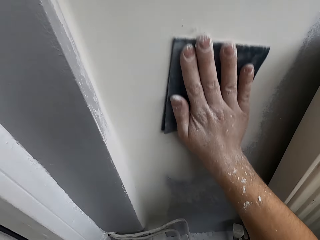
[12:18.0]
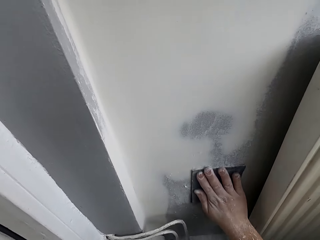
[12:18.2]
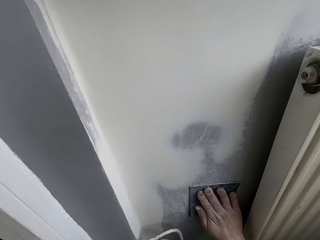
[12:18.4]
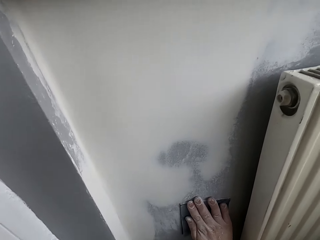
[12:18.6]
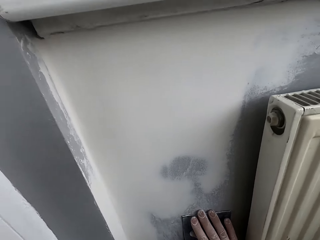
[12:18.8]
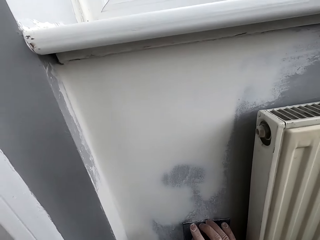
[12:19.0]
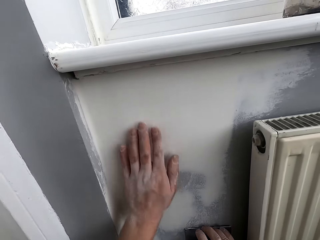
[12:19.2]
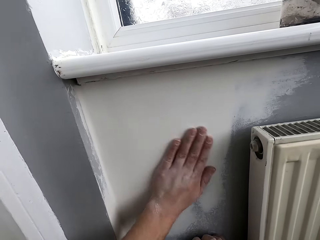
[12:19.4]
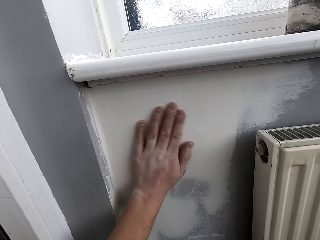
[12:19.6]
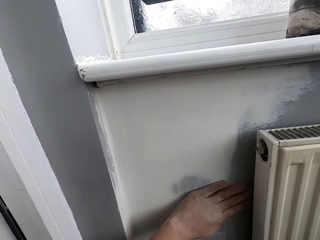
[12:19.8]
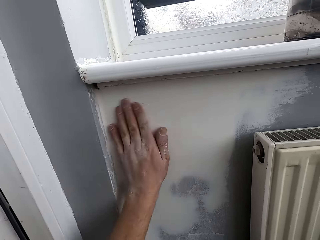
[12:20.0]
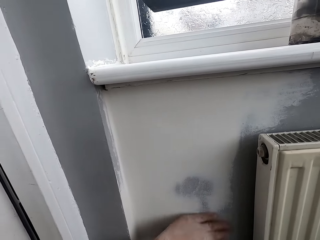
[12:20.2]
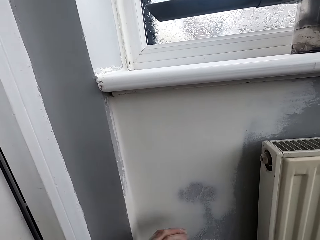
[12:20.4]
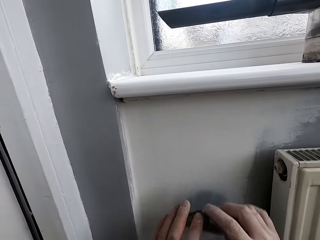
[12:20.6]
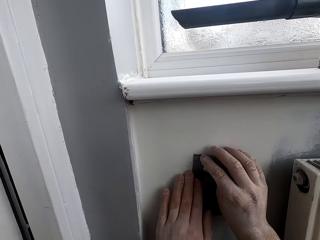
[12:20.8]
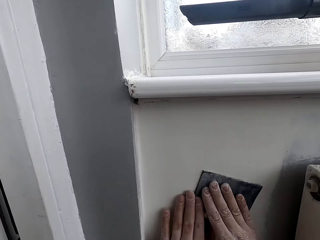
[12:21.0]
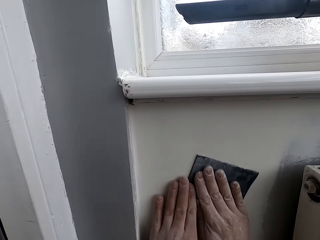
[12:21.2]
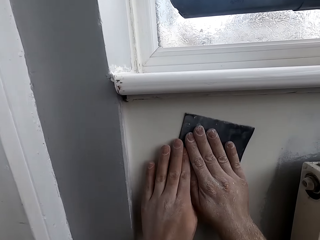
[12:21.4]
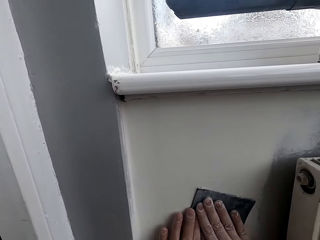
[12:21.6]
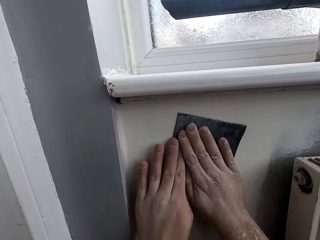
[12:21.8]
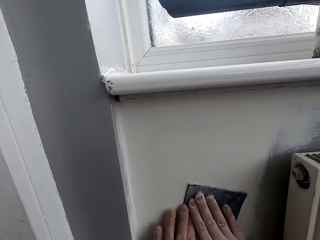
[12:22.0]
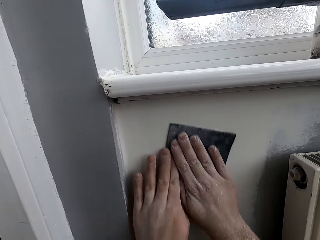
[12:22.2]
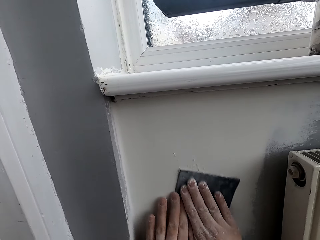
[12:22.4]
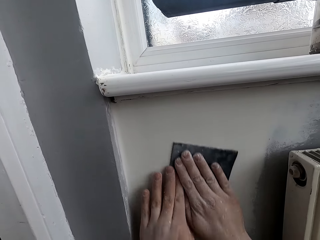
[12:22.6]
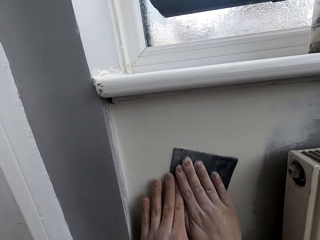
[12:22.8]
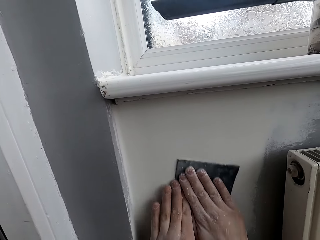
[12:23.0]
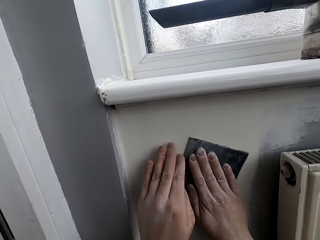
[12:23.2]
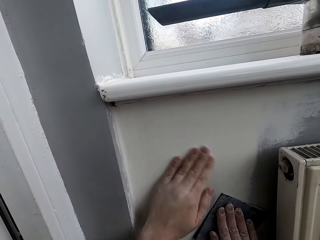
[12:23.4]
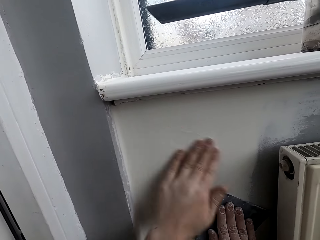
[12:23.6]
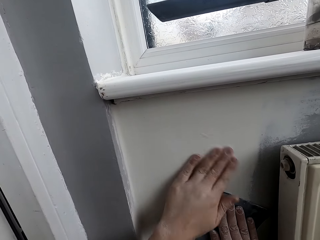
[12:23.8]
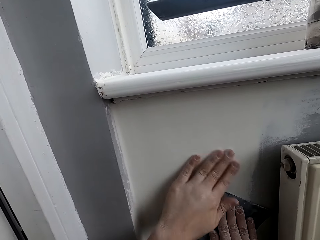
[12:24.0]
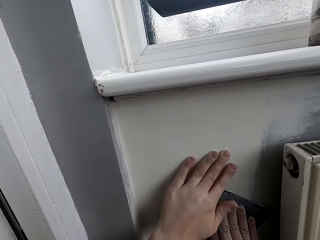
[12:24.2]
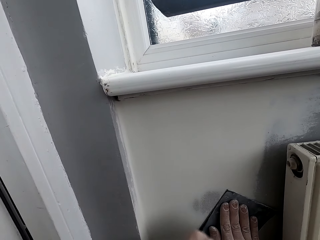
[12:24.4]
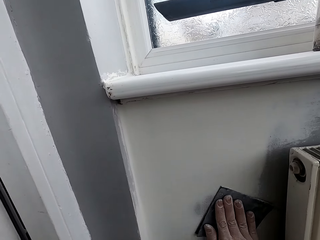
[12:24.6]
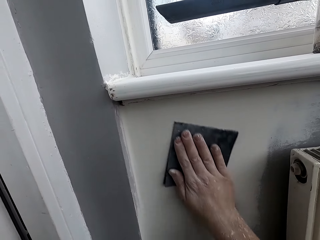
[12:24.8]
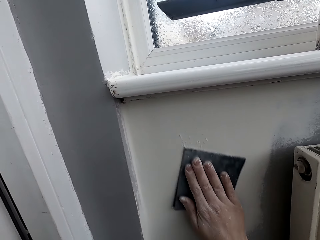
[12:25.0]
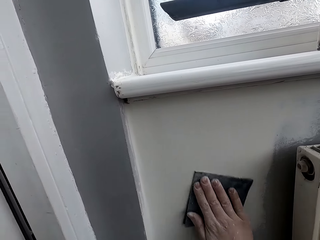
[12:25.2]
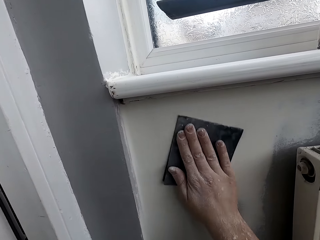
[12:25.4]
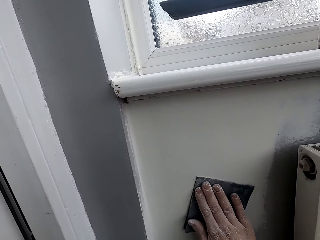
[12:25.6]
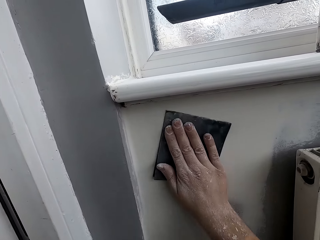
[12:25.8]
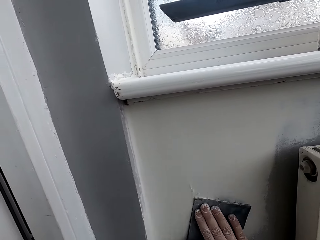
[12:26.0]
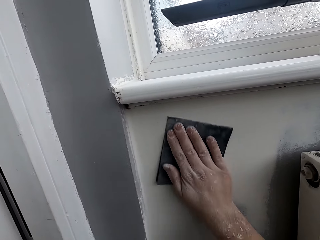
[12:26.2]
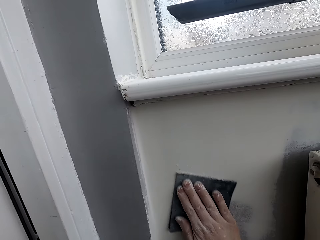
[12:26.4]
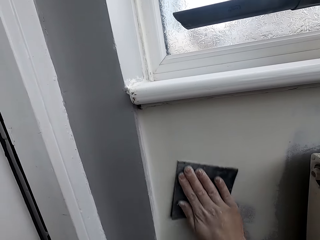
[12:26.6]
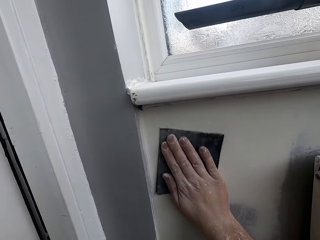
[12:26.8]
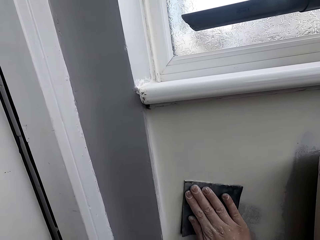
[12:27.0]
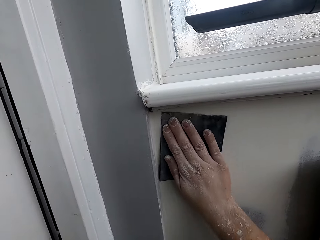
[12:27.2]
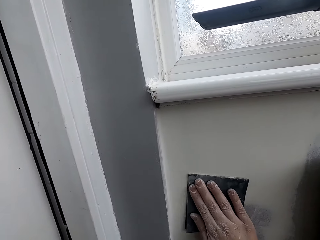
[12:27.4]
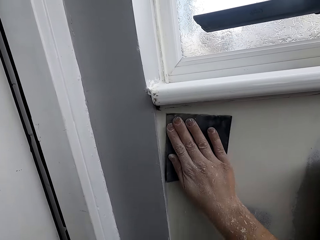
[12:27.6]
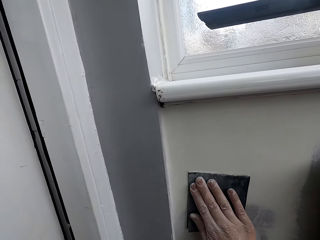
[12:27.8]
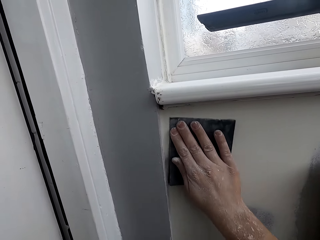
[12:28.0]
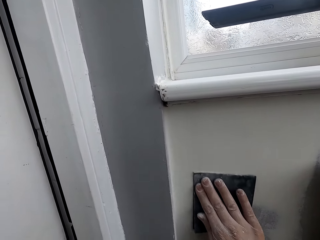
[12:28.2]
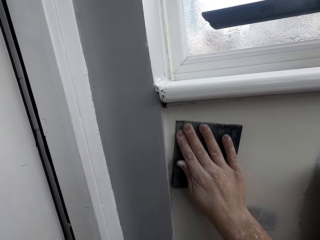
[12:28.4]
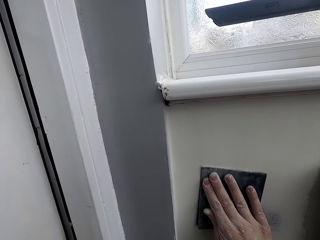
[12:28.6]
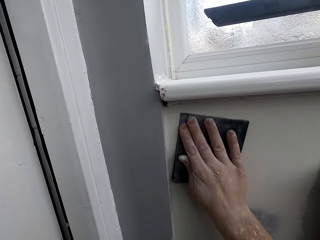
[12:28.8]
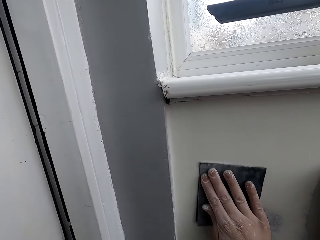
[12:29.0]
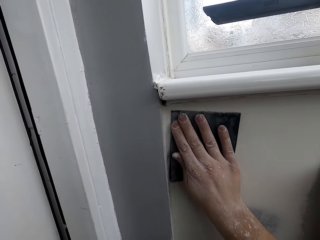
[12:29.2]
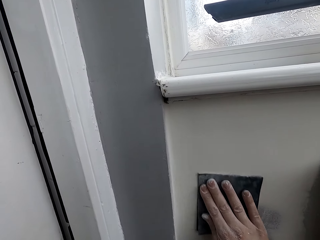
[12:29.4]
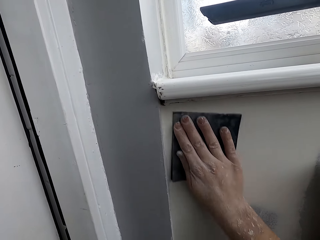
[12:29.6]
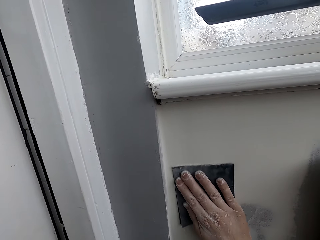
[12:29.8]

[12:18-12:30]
The camera wearer rubs the wall with the hand. They scrub the wall with a scrubber. They rub the wall with the hand. They scrub the wall with the scrubber.

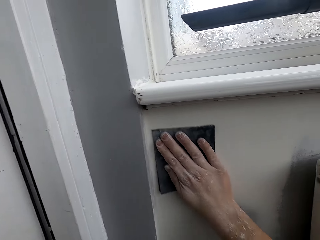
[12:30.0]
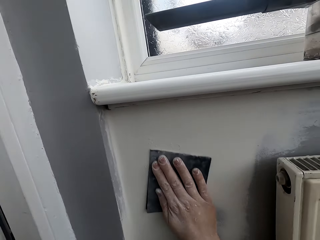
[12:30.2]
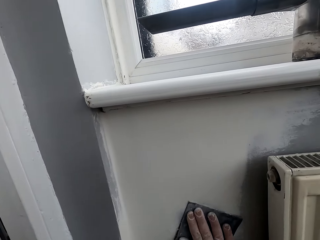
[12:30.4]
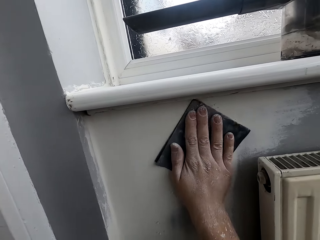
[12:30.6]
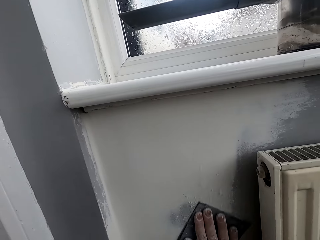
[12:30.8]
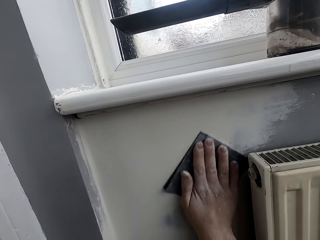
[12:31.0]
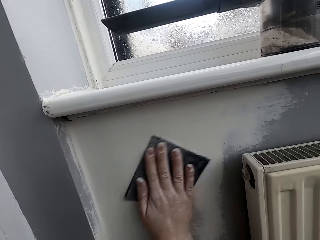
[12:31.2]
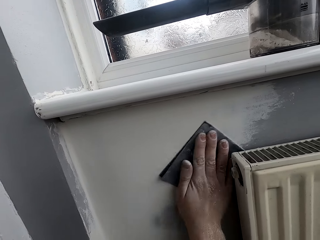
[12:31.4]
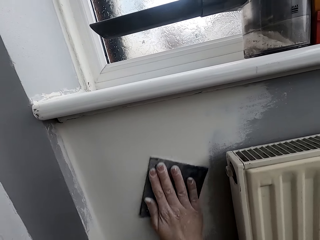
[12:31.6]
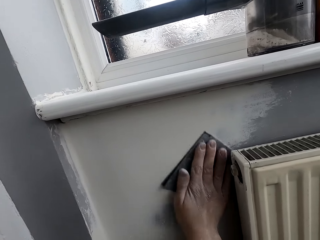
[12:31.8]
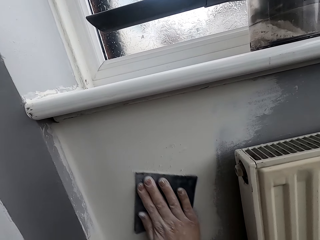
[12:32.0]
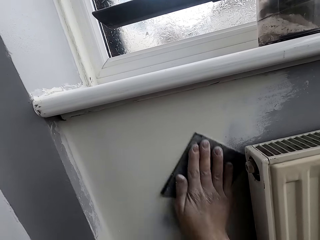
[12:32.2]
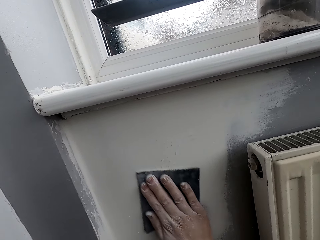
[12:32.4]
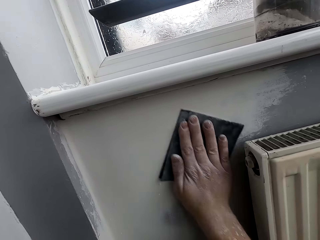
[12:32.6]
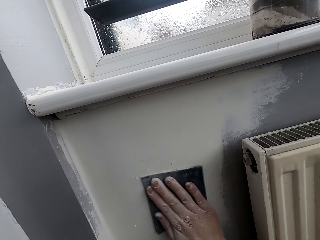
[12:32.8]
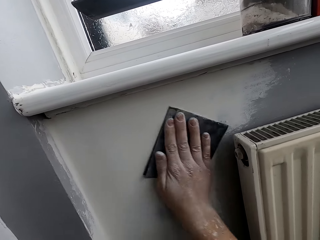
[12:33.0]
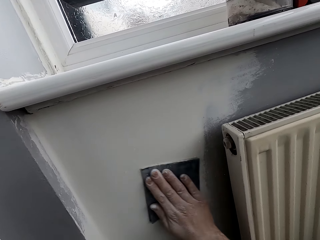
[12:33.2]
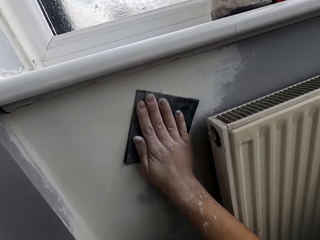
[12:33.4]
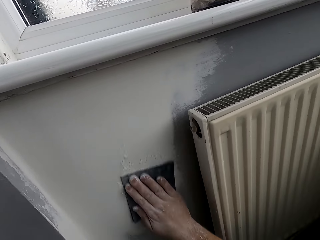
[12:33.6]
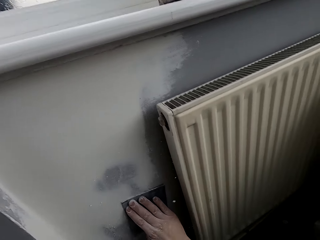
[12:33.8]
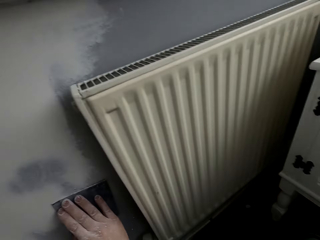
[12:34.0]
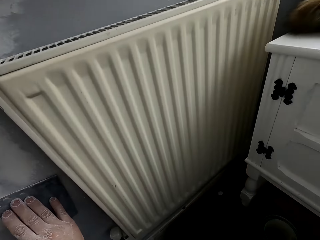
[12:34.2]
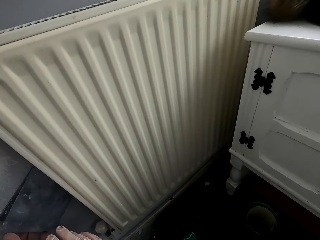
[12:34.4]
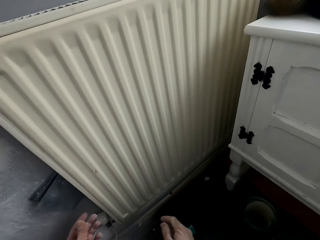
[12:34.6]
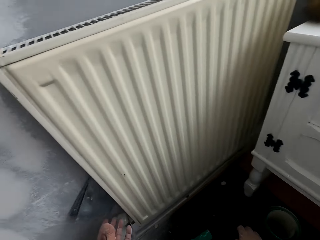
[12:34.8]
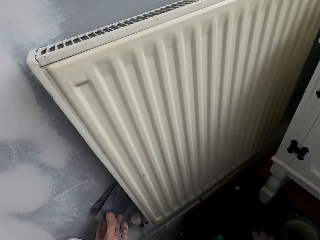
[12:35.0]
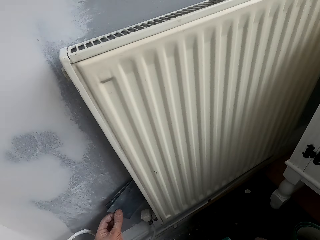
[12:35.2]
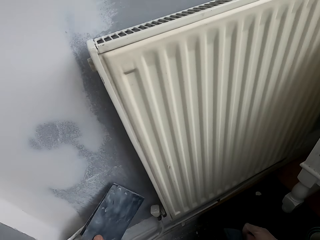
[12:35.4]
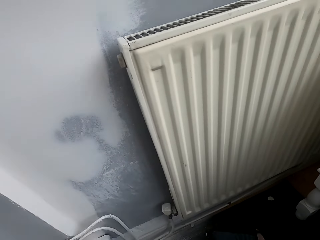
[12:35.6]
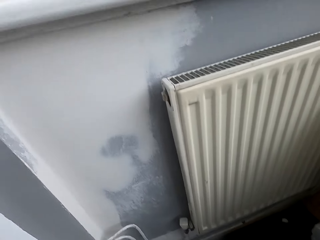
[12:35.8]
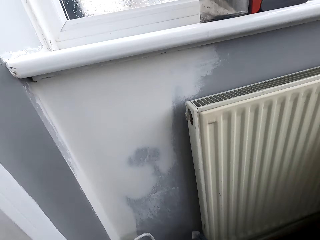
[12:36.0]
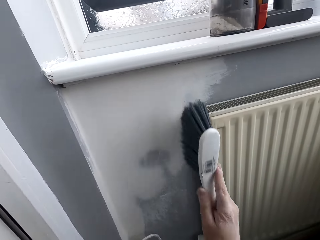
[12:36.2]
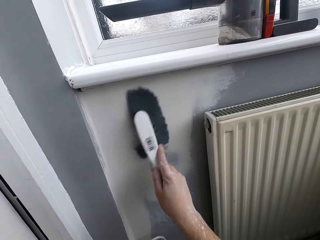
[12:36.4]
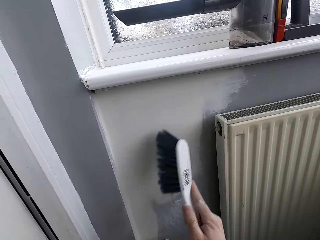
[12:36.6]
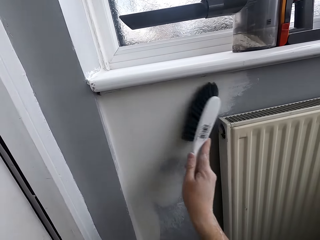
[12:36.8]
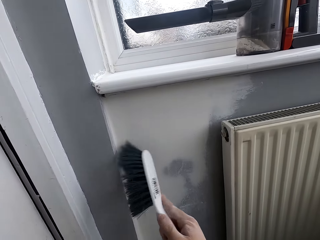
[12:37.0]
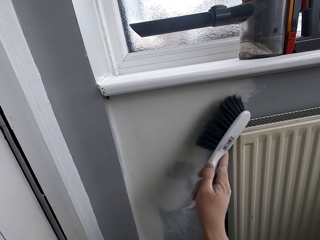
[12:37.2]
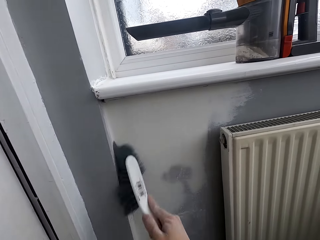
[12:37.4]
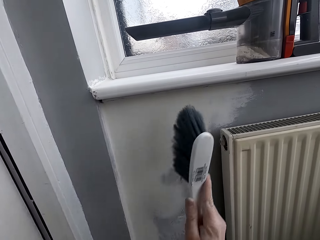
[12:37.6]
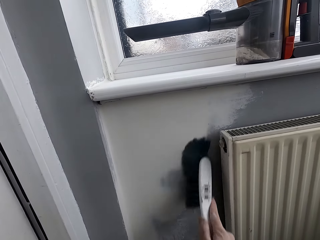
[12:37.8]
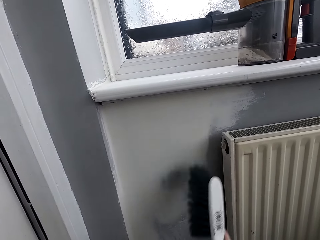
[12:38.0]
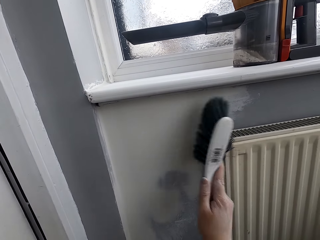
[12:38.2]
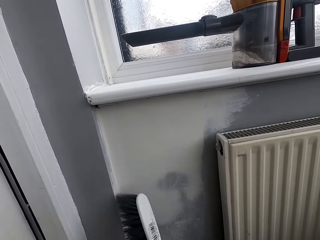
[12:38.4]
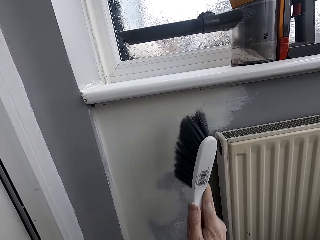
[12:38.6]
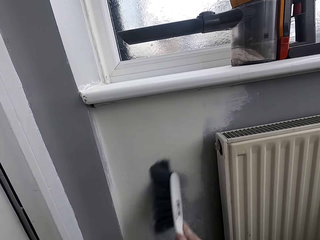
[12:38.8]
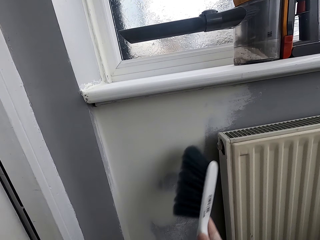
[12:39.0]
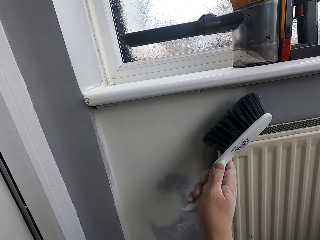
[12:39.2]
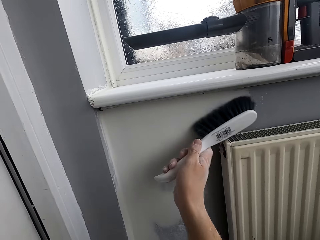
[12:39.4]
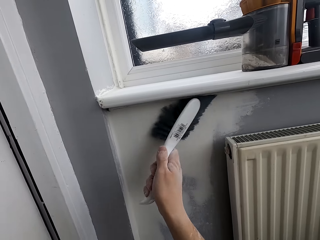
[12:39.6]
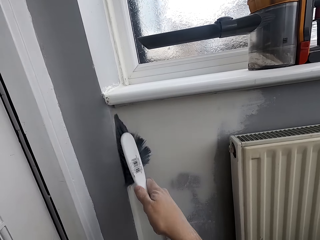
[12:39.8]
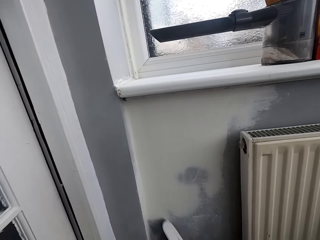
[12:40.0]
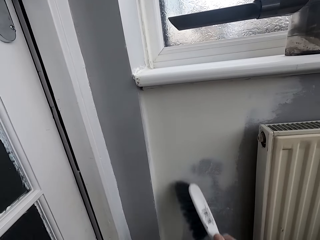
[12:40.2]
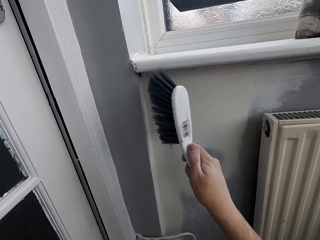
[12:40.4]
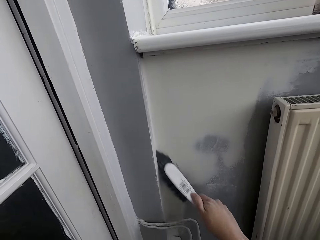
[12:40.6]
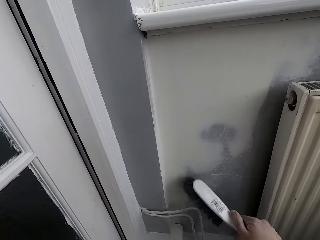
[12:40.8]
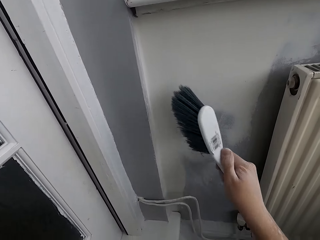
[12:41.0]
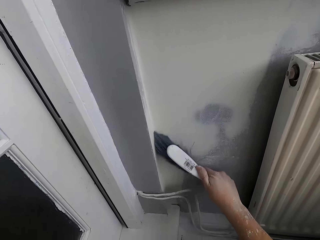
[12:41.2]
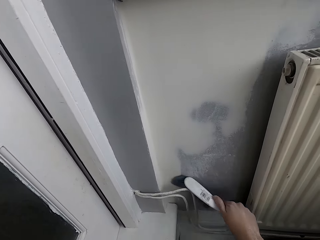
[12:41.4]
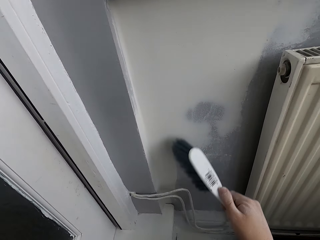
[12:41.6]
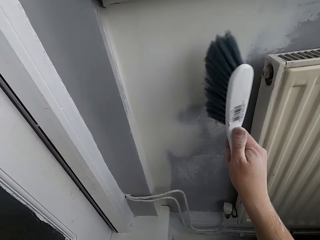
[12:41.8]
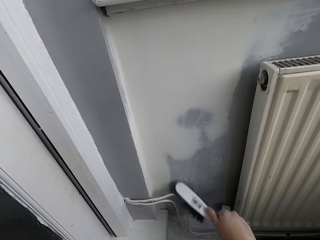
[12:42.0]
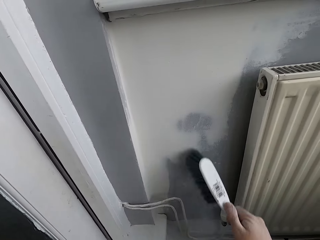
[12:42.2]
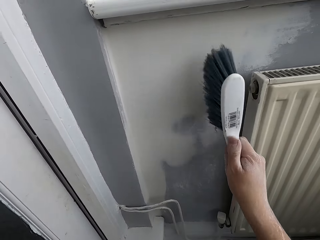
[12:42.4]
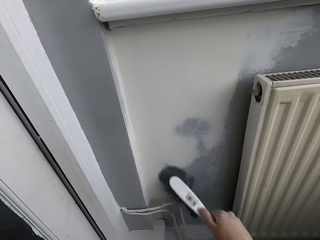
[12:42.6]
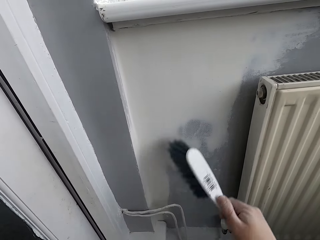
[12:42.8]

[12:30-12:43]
The camera wearer brushes the wall with a brush.
